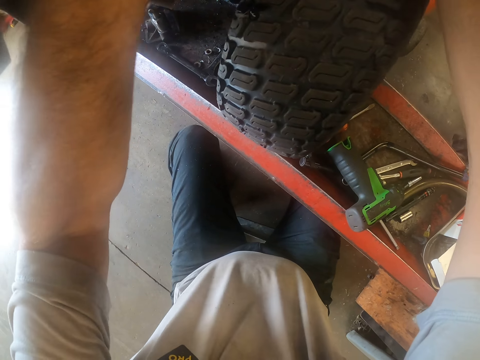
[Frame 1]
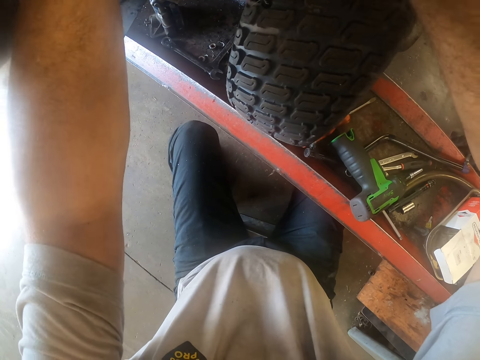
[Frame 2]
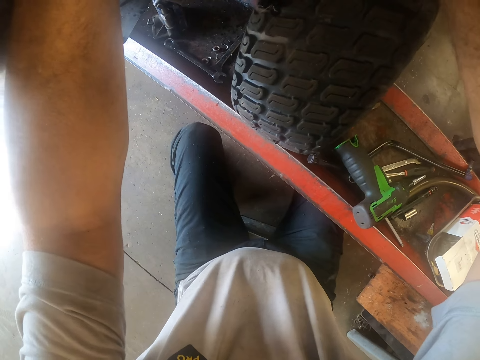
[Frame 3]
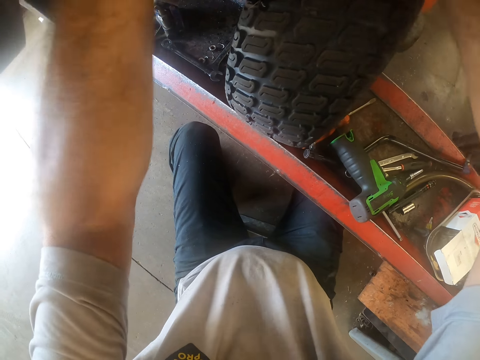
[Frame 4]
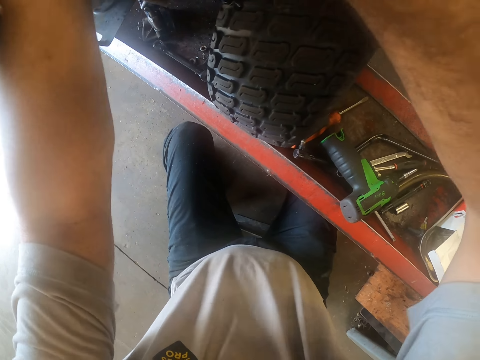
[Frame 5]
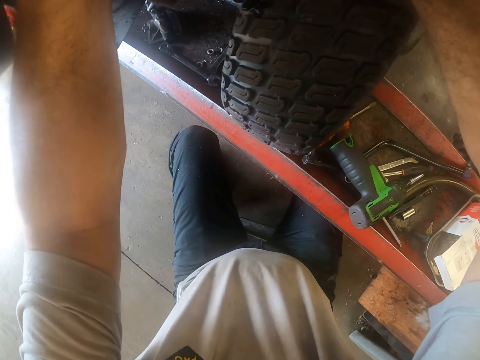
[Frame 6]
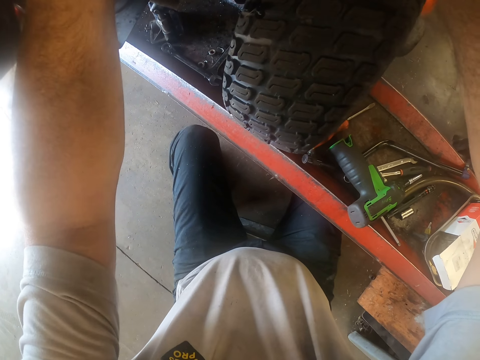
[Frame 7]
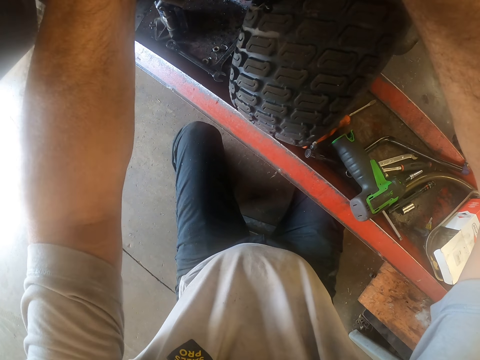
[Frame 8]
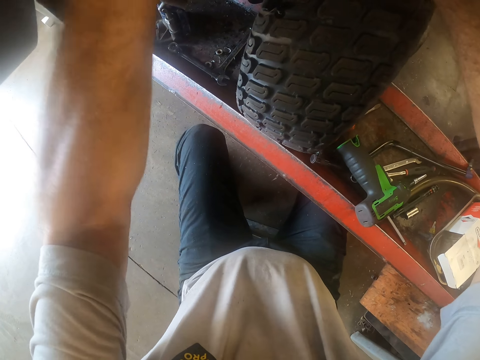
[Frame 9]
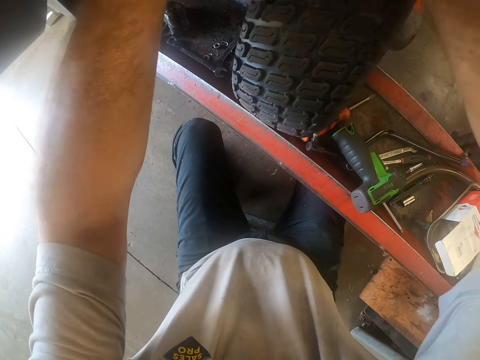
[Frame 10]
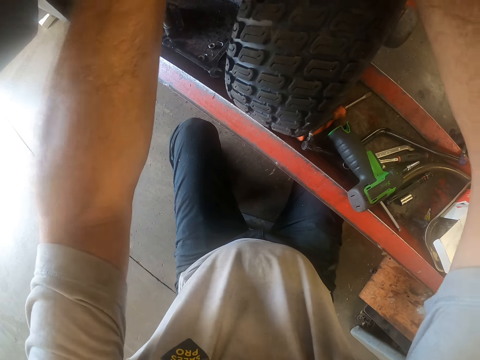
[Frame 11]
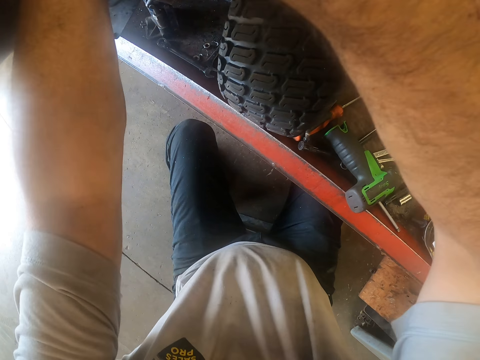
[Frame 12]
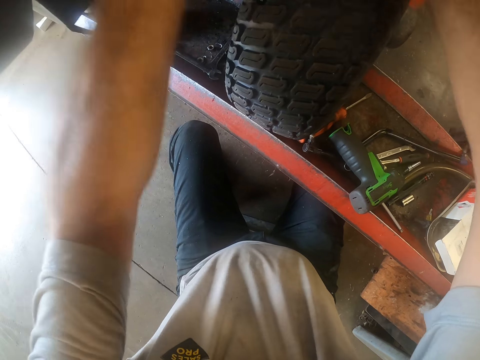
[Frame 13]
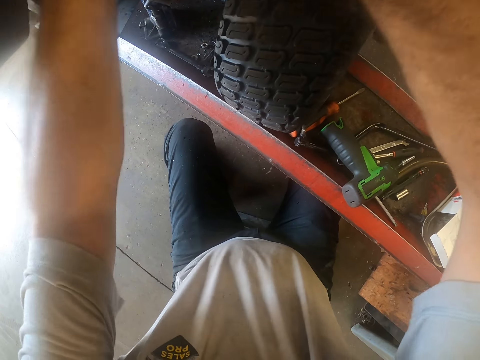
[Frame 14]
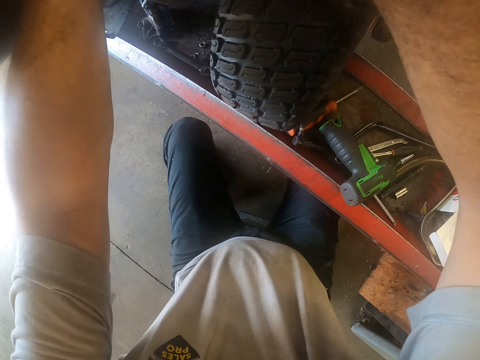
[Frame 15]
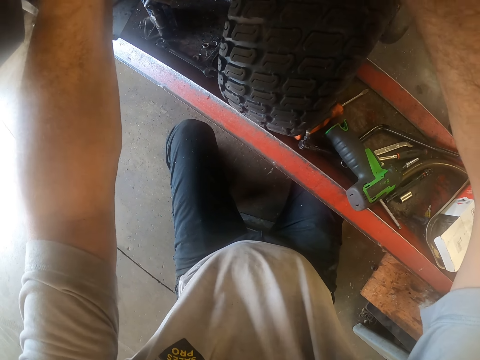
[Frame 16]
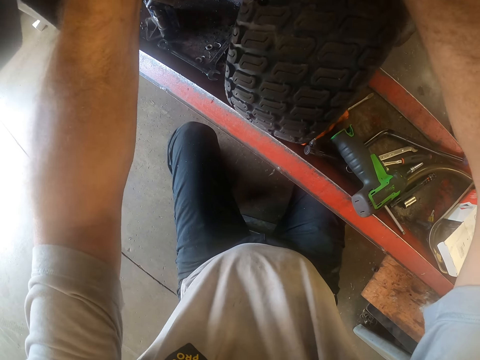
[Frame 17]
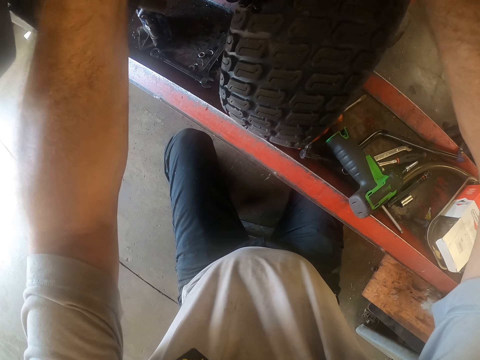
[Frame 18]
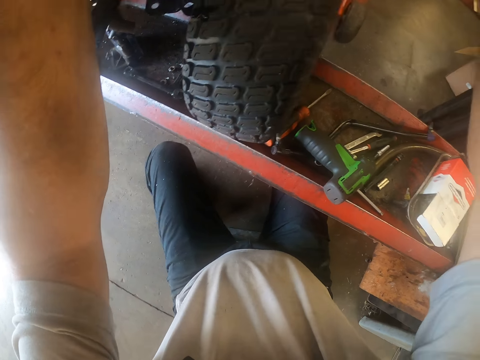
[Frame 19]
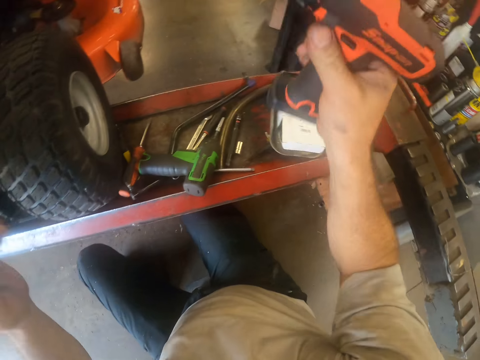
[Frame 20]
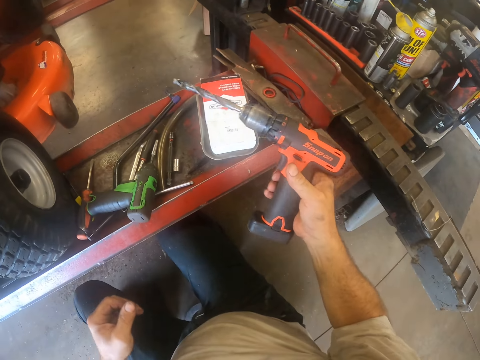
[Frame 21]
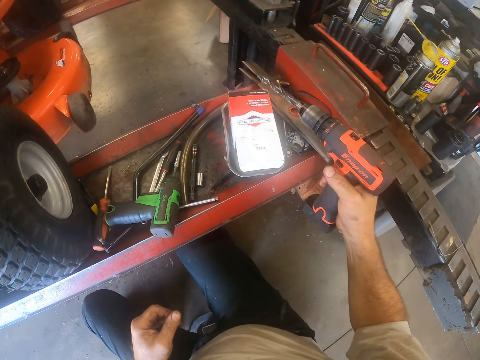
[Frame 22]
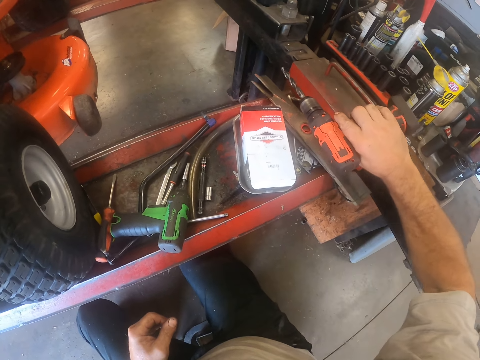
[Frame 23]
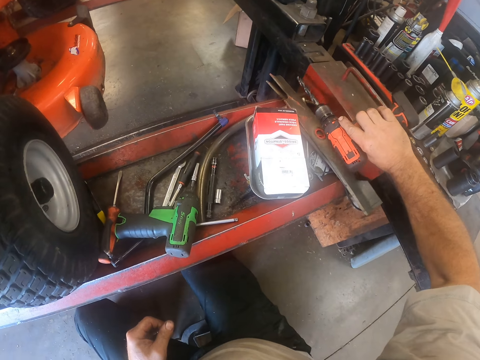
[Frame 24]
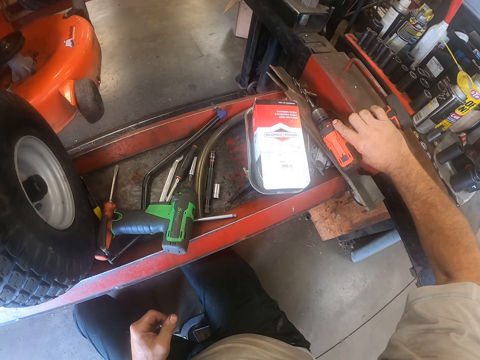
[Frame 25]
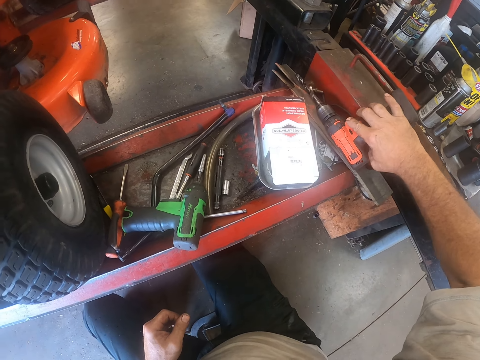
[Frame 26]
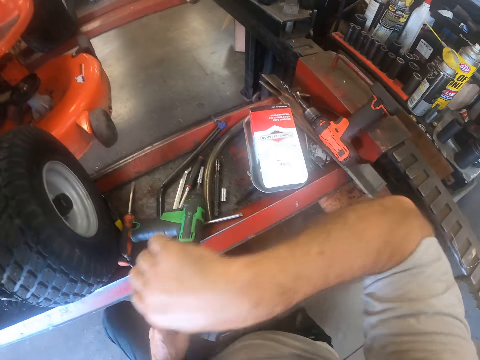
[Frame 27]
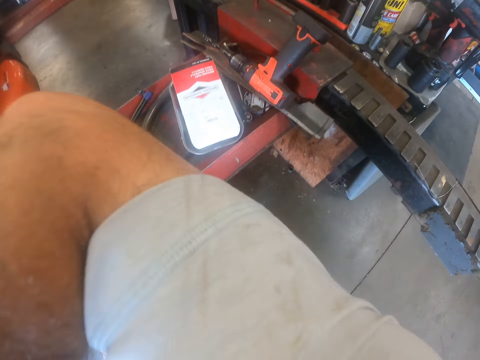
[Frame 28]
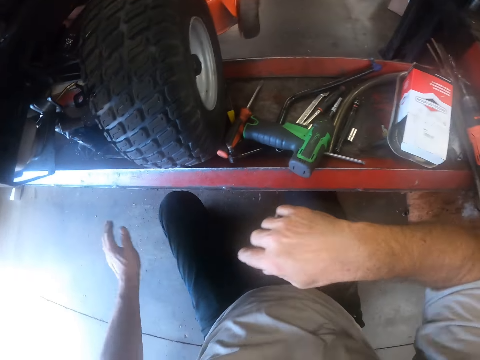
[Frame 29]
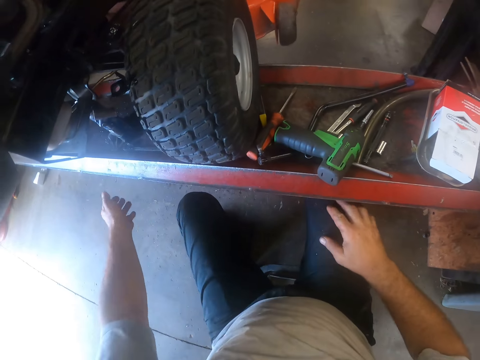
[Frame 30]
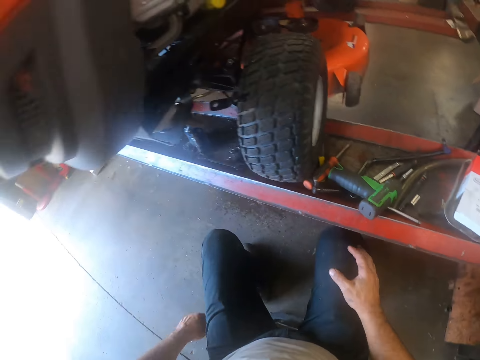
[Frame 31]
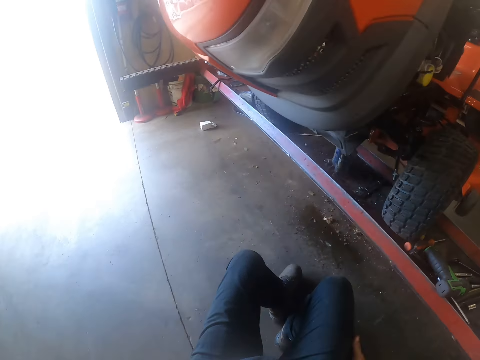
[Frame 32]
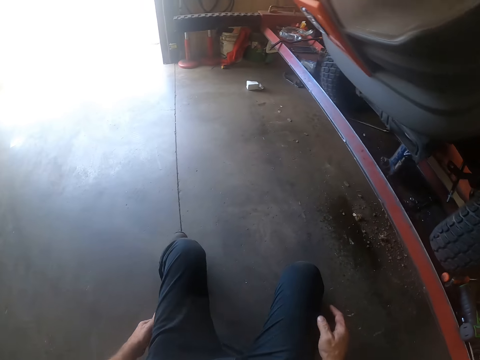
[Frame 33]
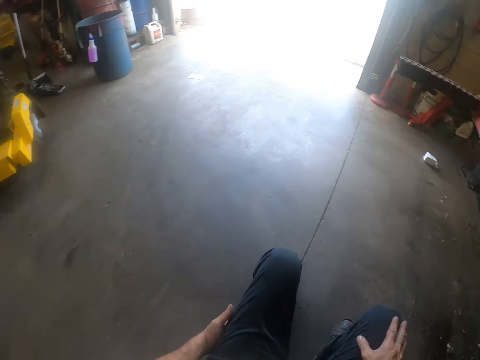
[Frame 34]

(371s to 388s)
The camera wearer drops the cordless drill machine on the lift with his right hand. He cleans his face with his right hand. He cleans his trousers with his hand.

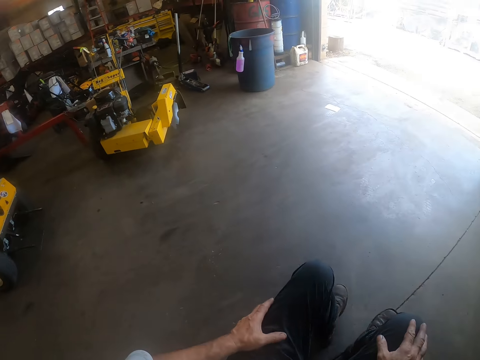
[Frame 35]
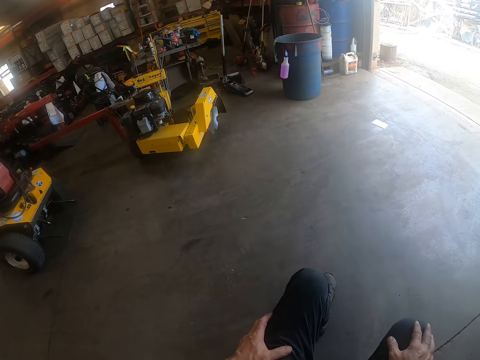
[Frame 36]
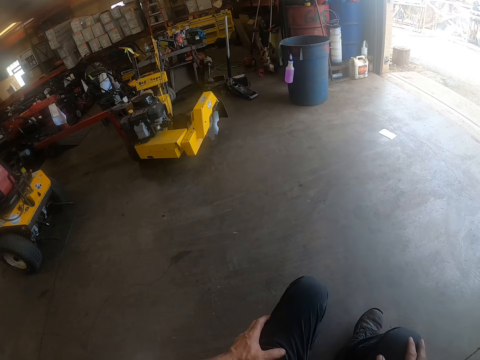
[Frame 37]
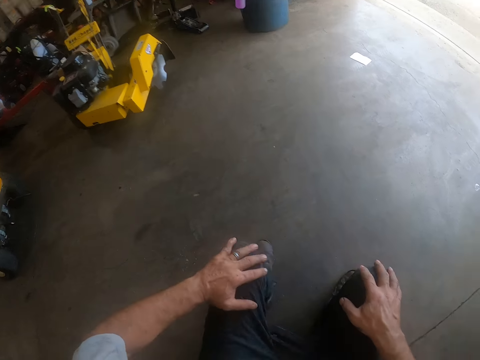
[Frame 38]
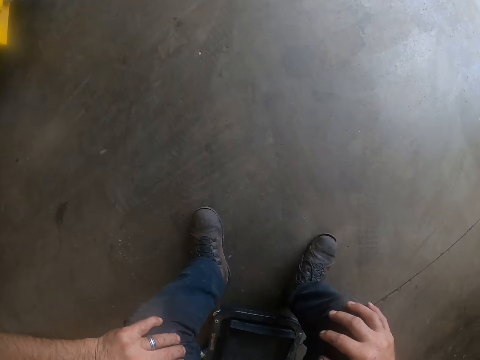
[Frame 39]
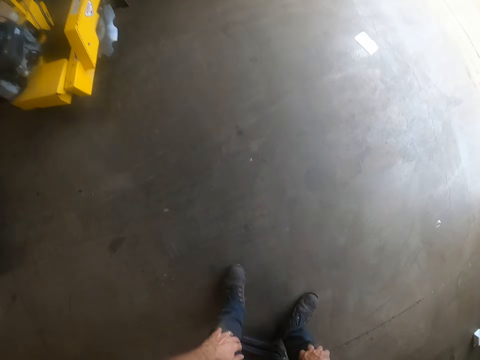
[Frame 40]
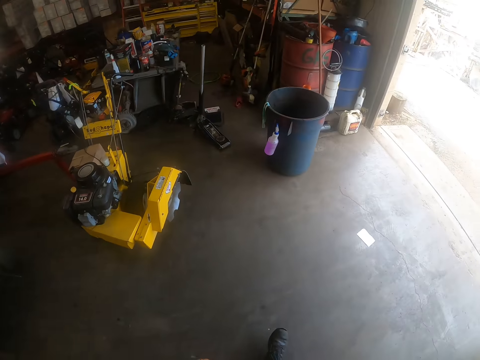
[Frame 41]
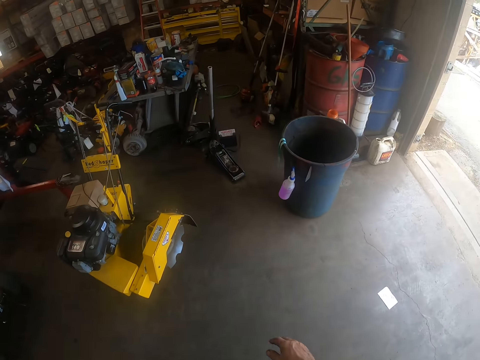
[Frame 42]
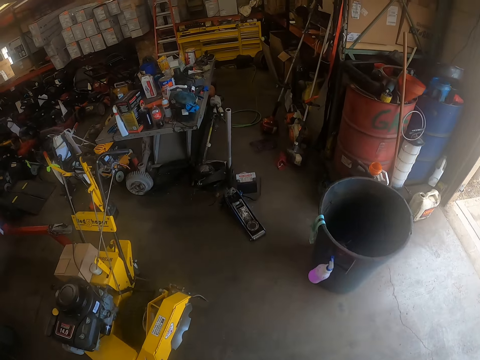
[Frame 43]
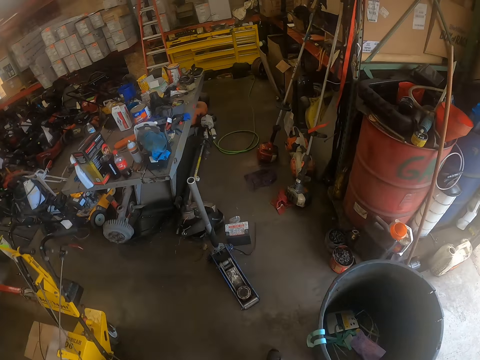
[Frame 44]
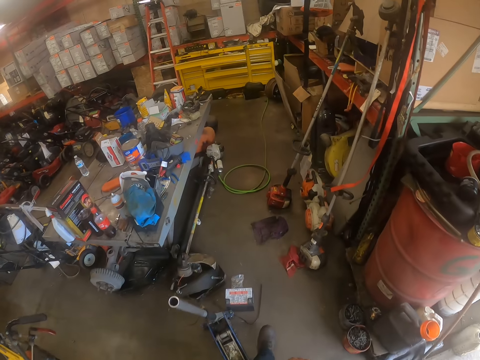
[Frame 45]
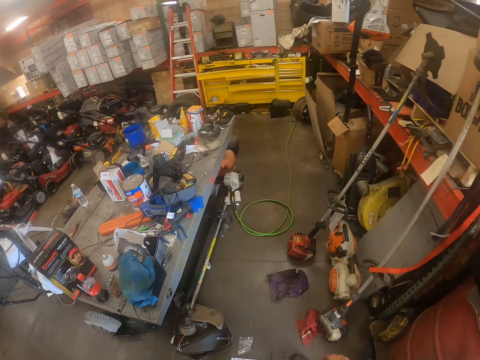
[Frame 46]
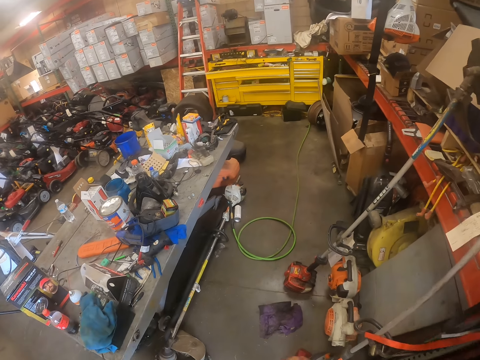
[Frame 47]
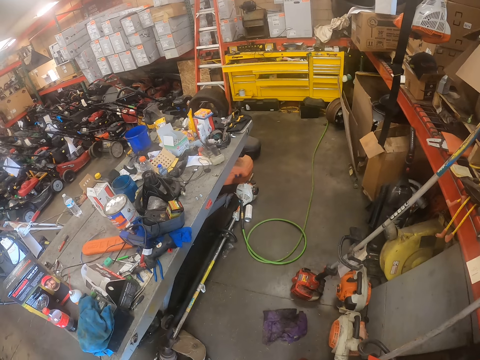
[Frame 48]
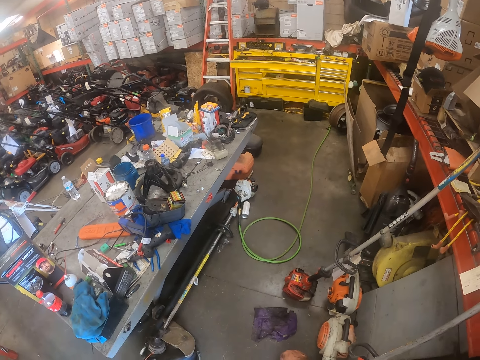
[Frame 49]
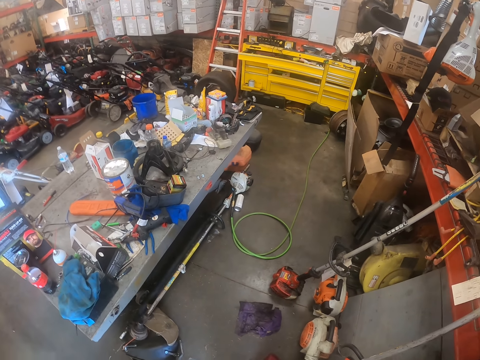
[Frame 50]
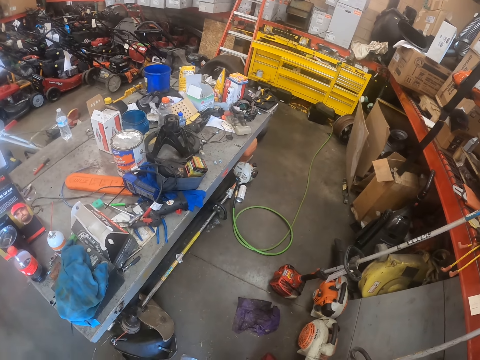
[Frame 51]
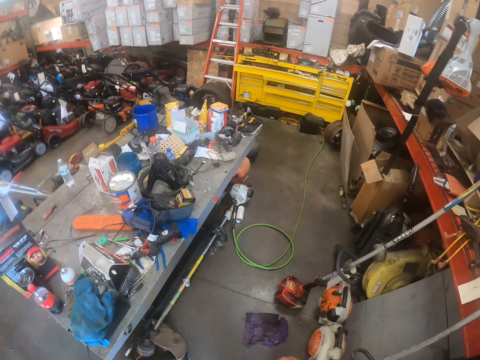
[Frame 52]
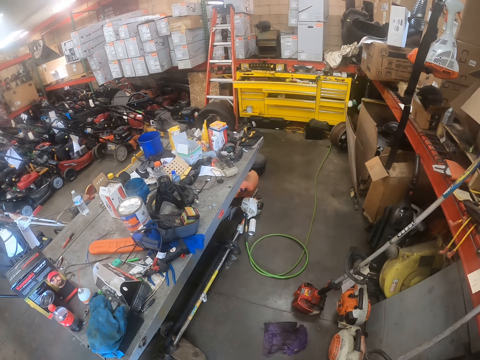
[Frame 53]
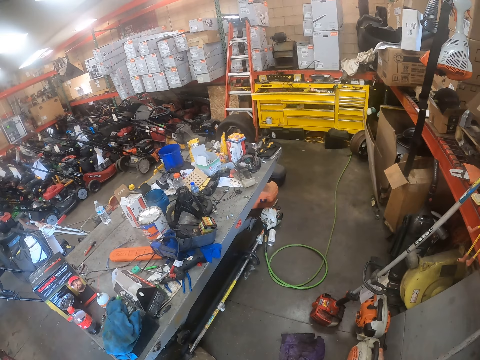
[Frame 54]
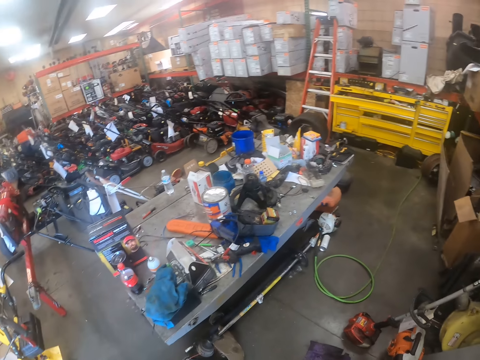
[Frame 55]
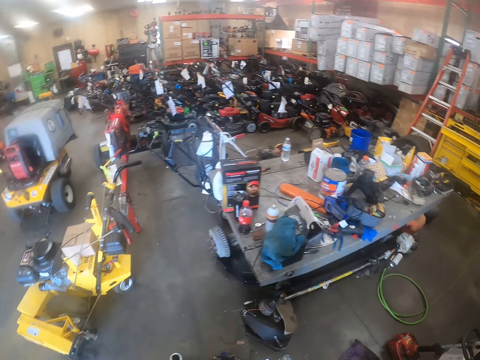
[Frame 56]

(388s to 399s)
The camera wearer moves in the room with a chair. They walk in the room.
